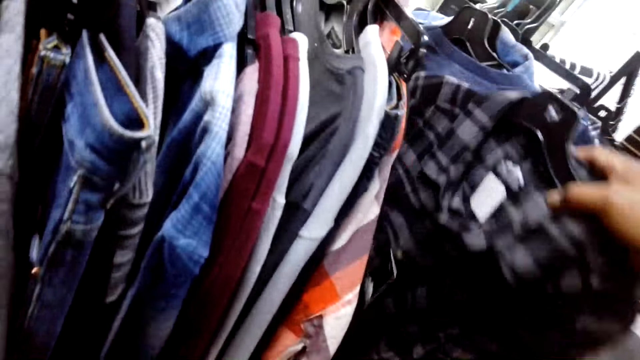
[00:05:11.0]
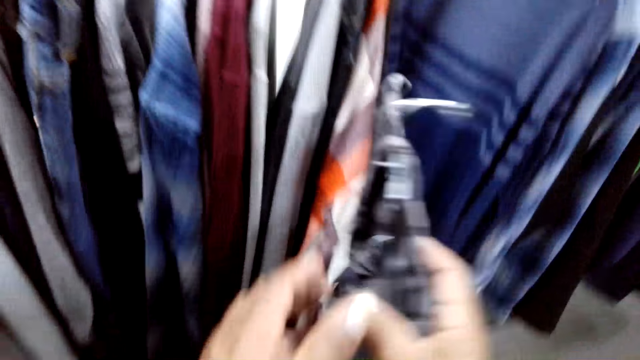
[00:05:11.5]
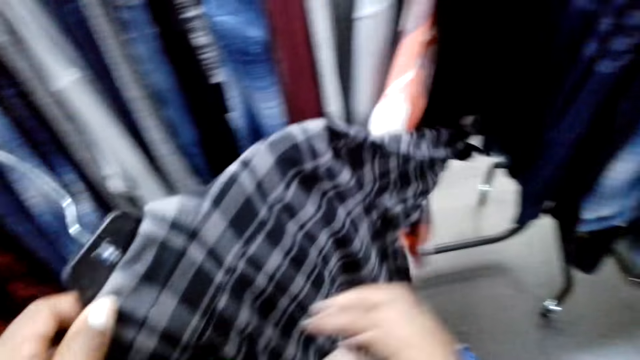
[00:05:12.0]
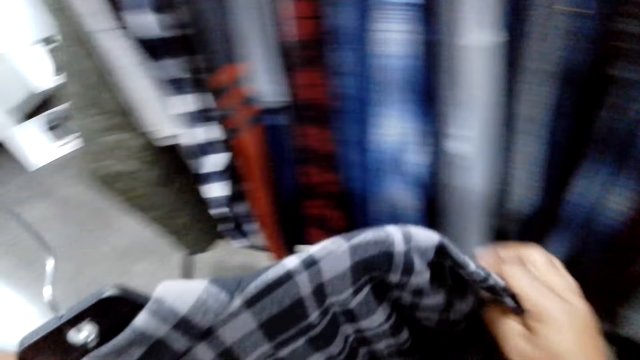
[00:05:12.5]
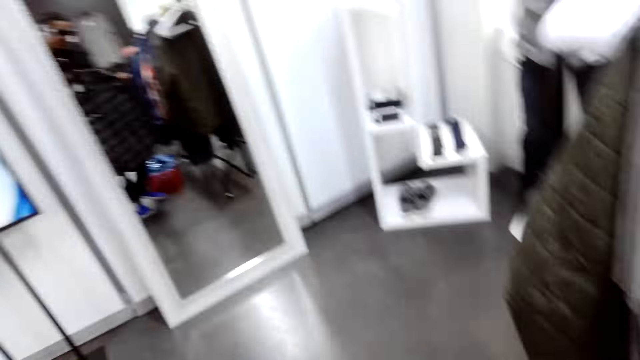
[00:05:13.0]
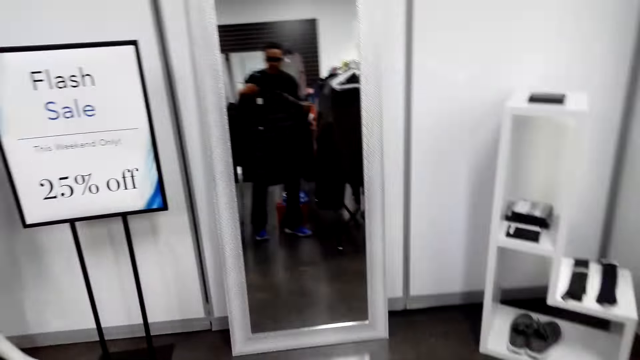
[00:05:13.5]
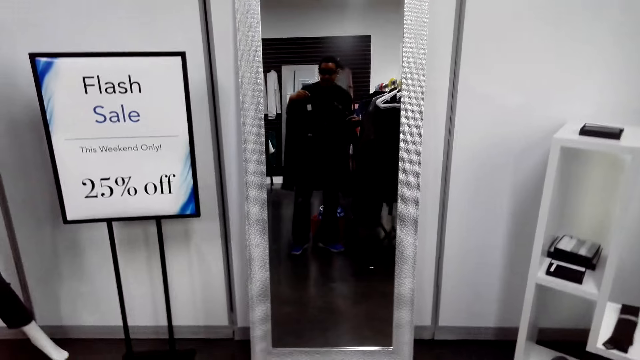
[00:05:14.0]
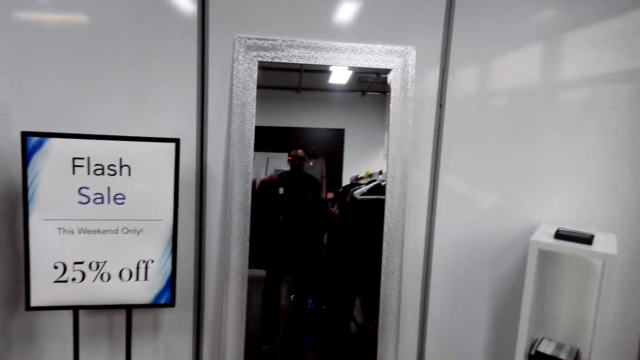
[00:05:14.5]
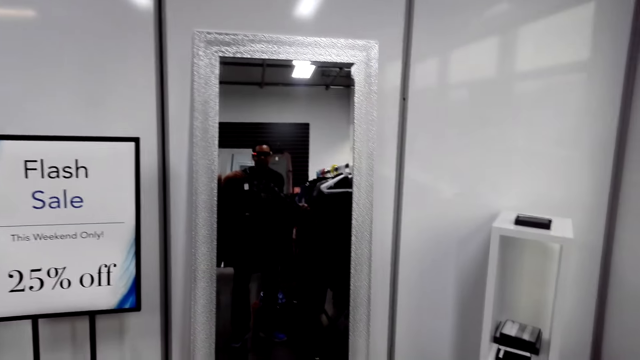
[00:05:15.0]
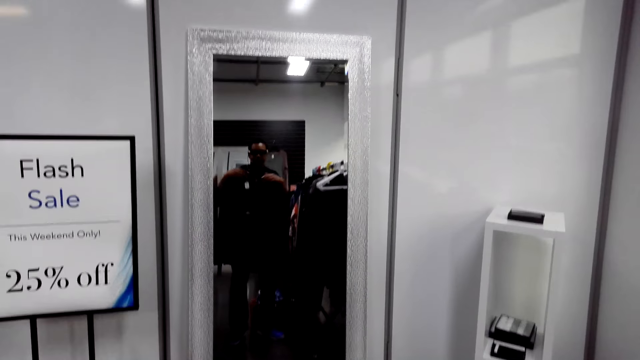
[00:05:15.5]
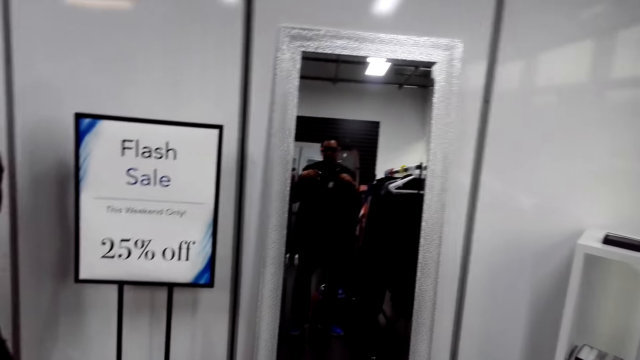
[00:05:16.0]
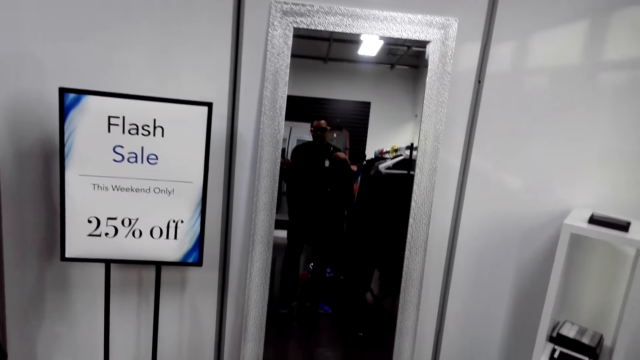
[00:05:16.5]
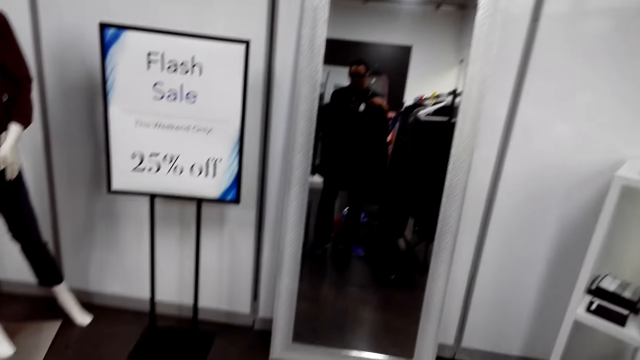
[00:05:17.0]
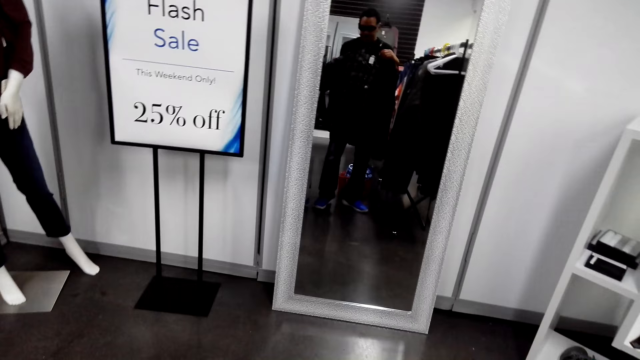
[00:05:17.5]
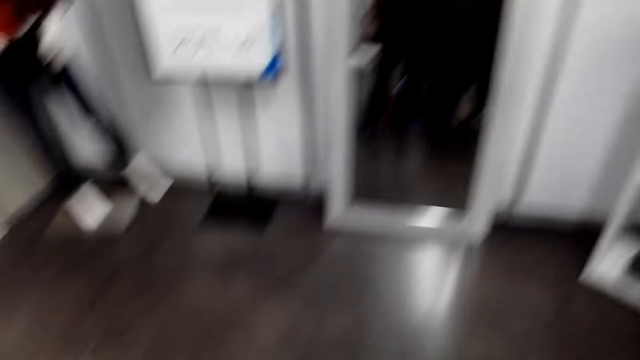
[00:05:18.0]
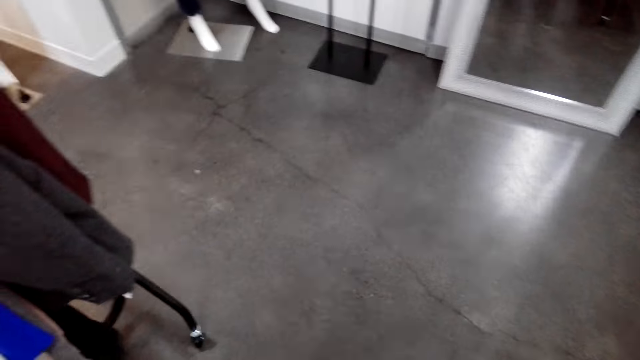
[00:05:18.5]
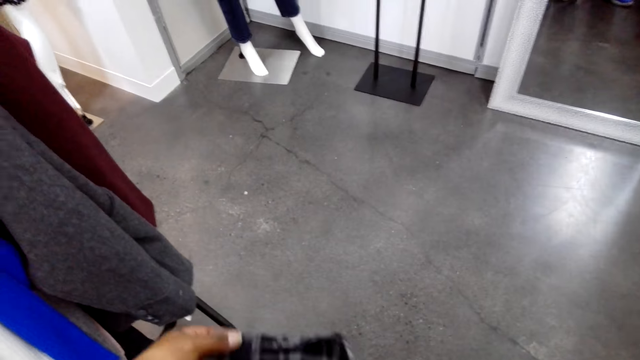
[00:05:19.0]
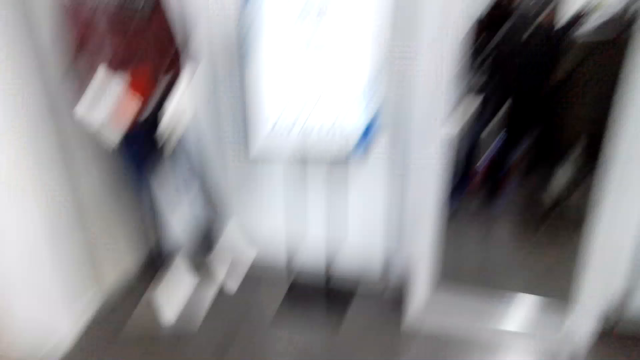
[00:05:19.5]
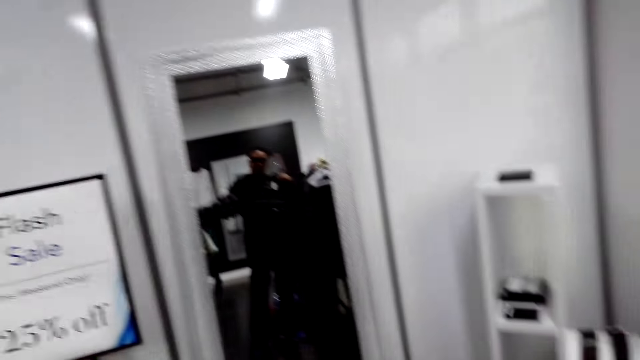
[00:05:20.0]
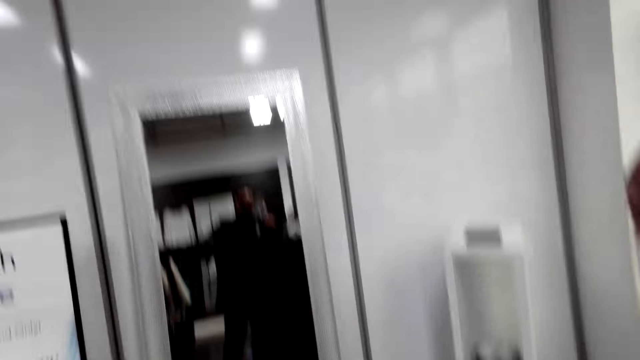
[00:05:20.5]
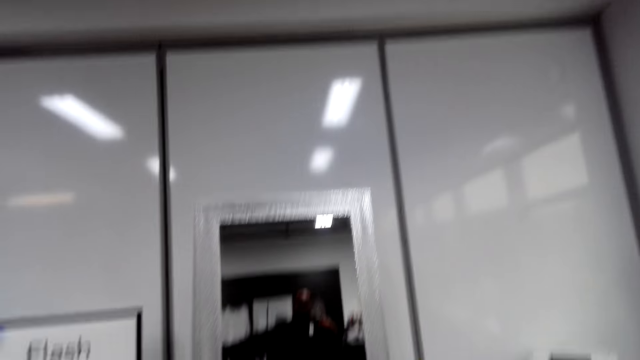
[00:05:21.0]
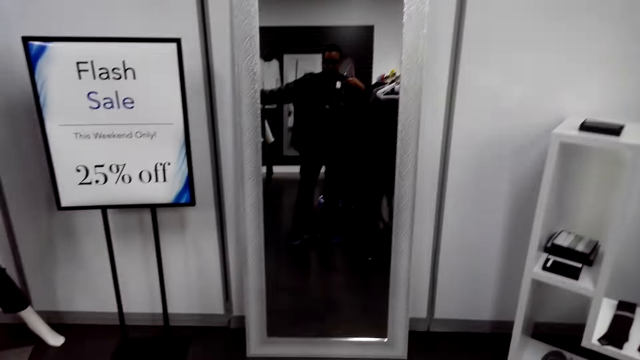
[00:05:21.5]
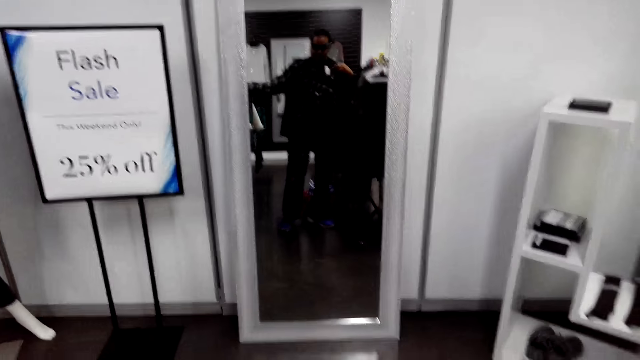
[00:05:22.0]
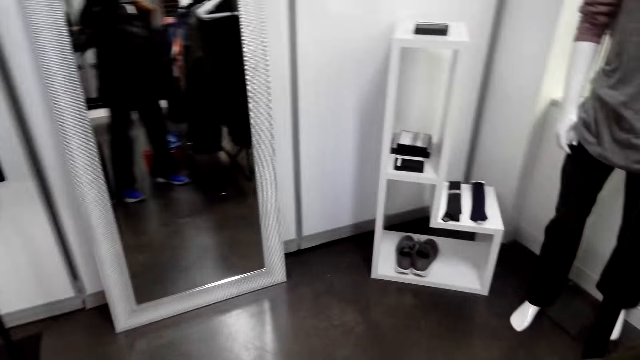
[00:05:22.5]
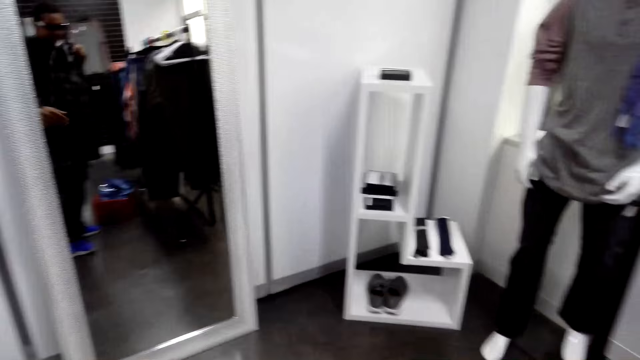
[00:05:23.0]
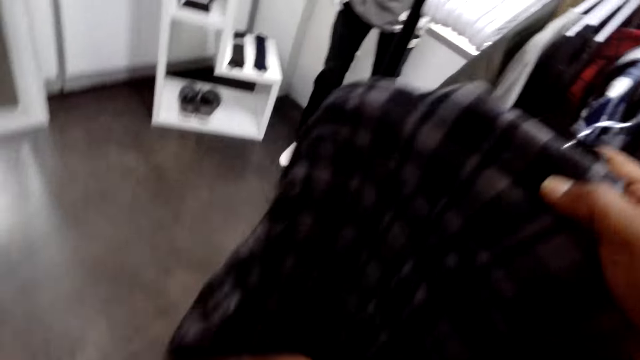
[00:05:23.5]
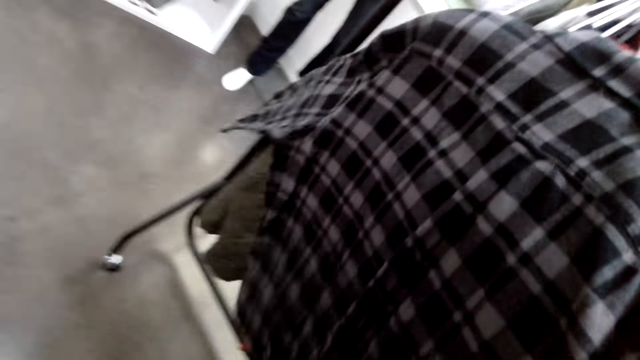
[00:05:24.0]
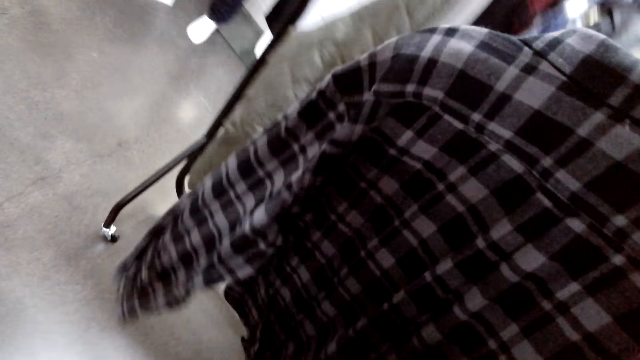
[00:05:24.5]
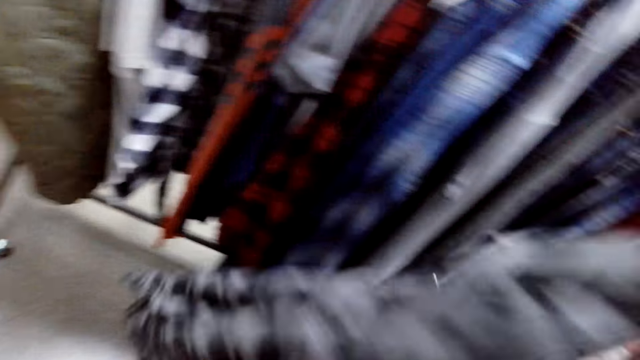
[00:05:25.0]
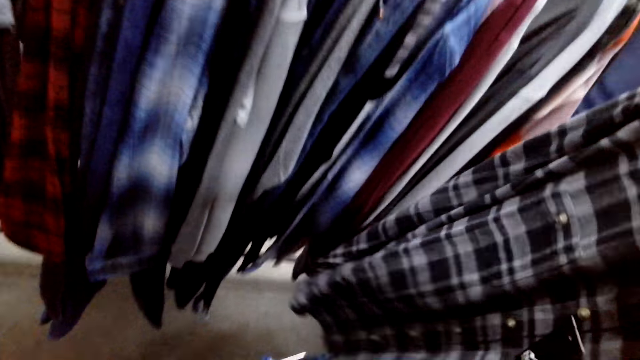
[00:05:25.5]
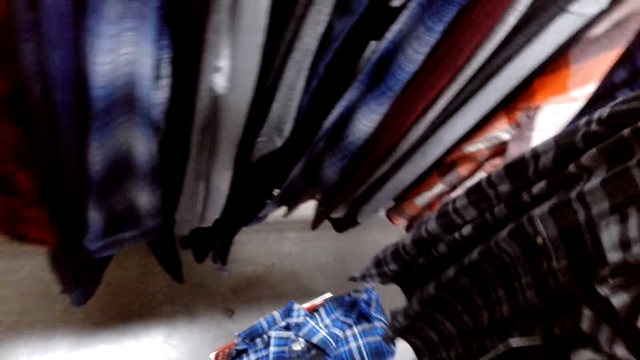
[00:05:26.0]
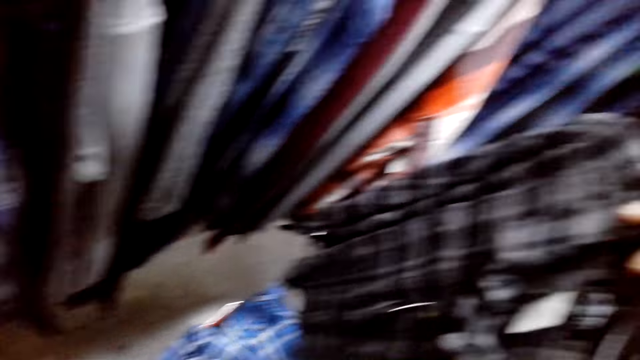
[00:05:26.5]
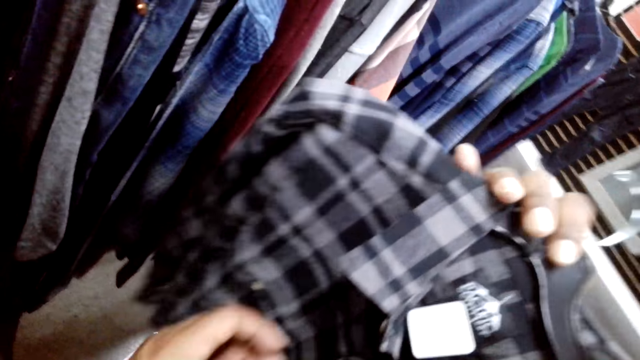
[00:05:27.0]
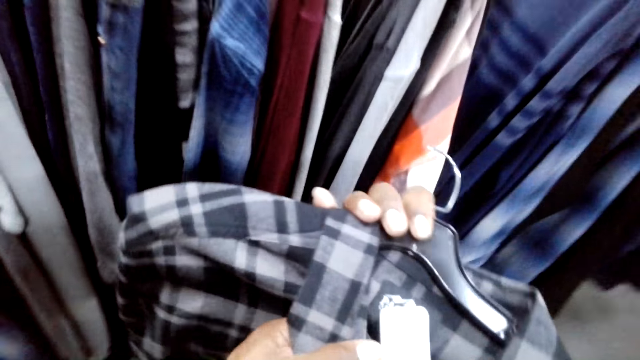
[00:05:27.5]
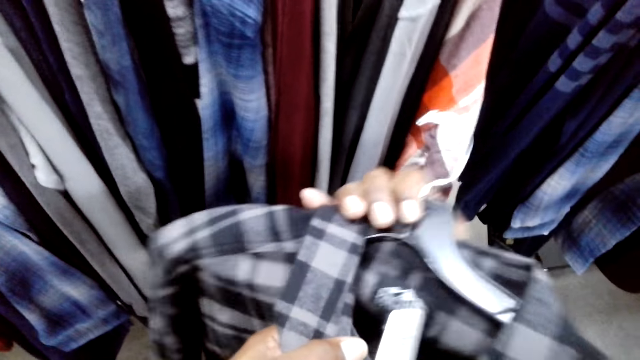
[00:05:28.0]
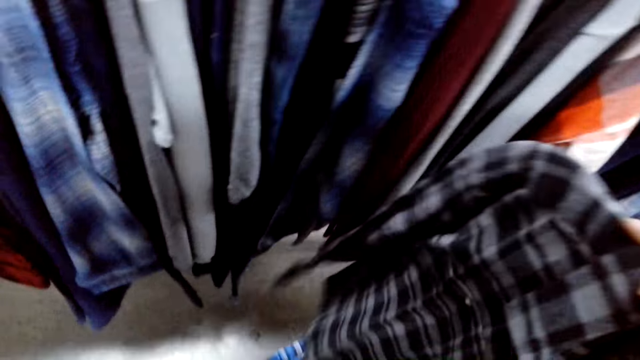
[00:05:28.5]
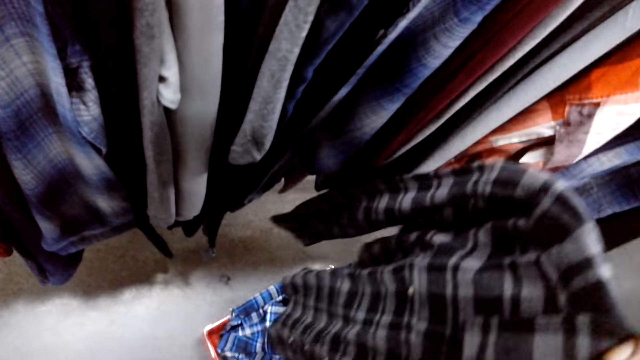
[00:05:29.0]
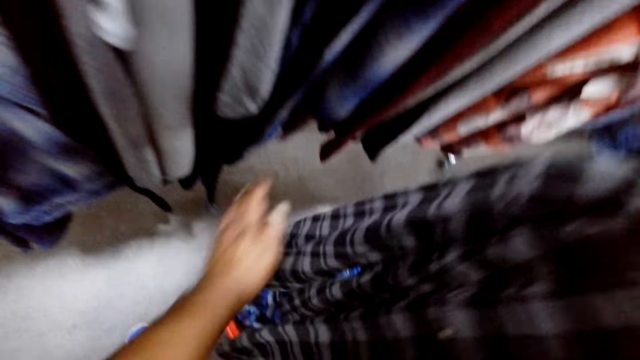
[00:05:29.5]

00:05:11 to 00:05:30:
The camera wearer stares at the clothes in front of the mirror. They stand in the closet. They stare at the shirt. They touch the clothes.

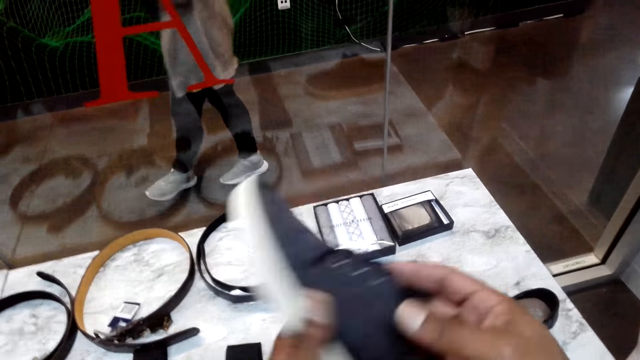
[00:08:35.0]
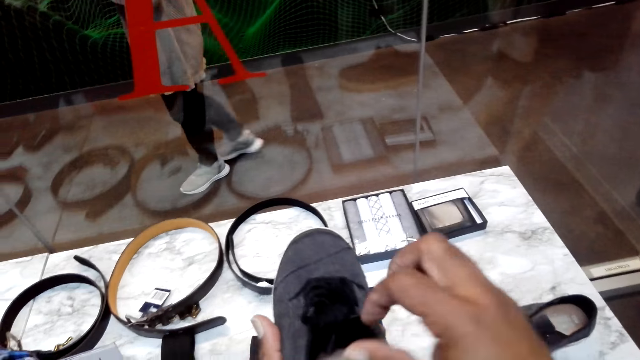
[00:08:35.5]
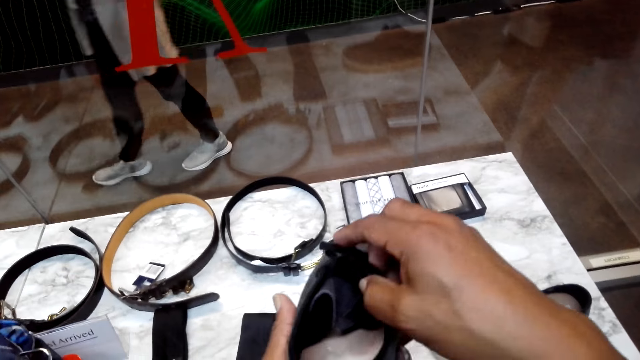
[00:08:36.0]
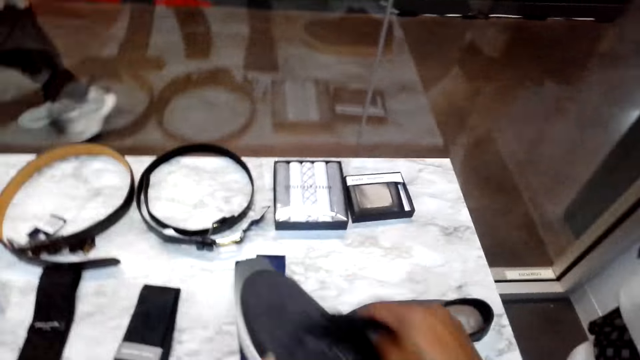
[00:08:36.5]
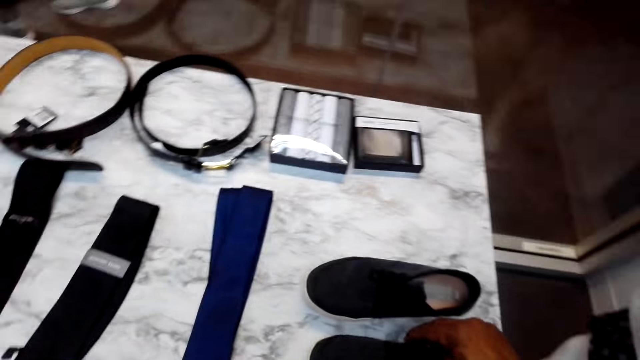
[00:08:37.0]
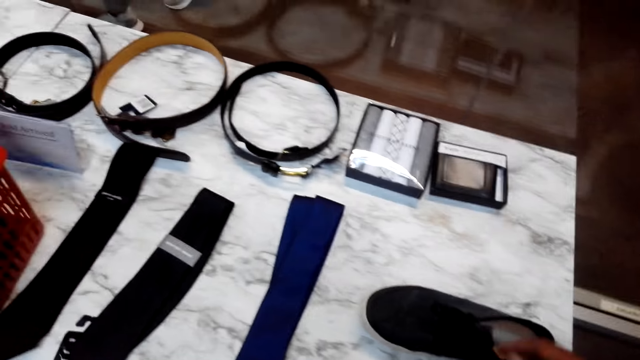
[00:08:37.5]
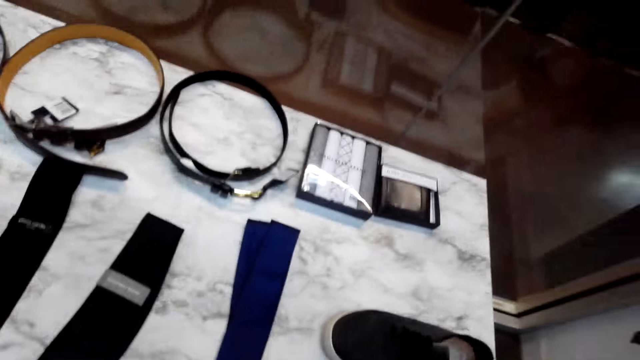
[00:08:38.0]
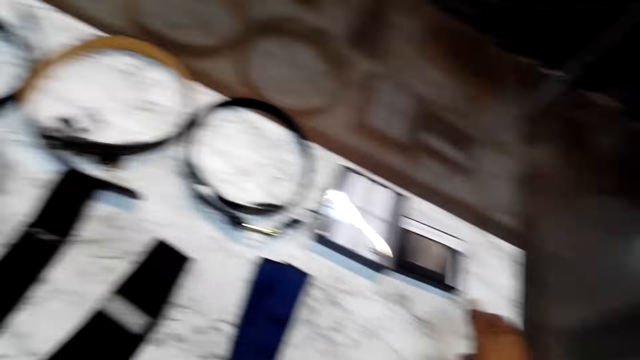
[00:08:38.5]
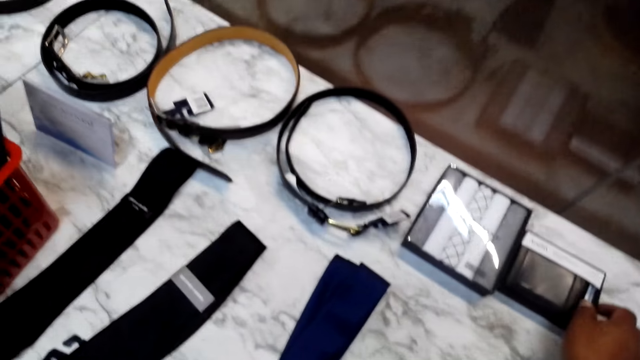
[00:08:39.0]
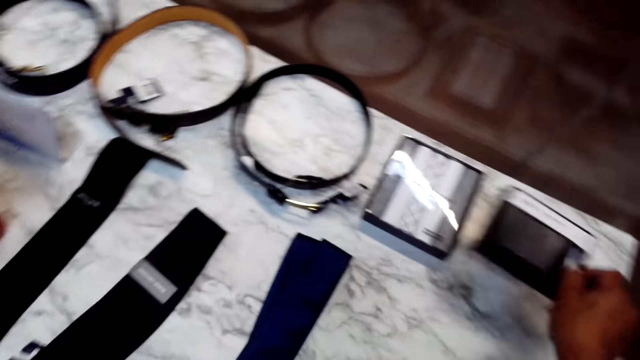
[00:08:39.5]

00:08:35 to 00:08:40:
The camera wearer puts shoes on the table. They pick up a wallet from the table.
